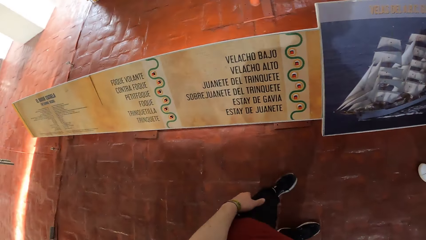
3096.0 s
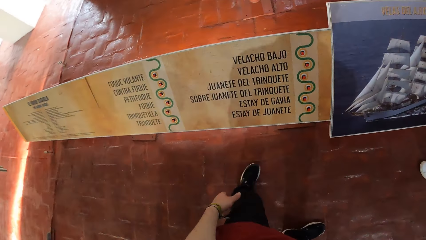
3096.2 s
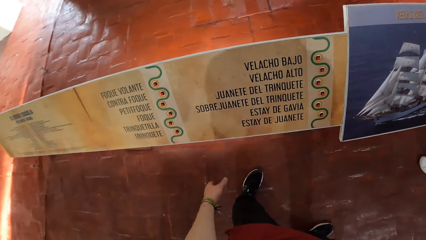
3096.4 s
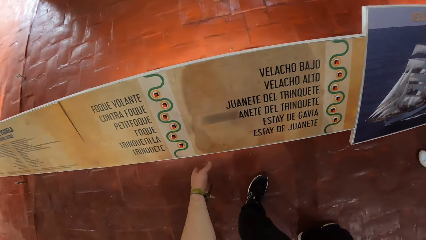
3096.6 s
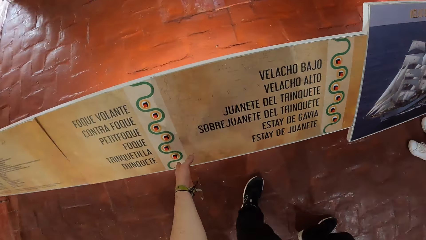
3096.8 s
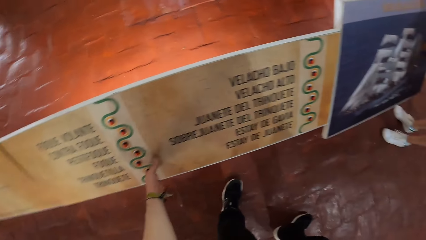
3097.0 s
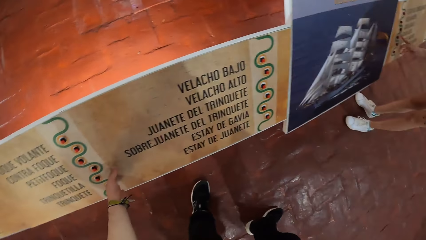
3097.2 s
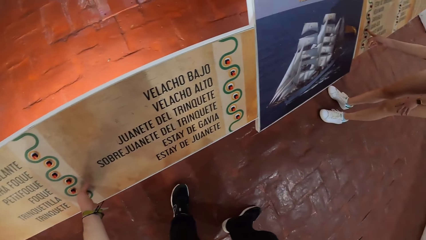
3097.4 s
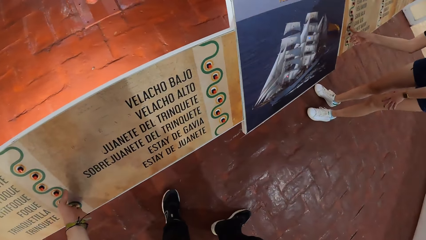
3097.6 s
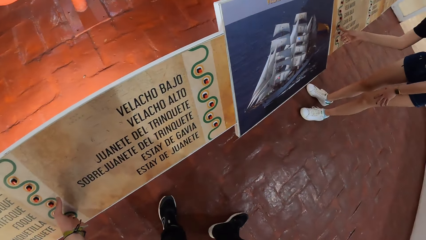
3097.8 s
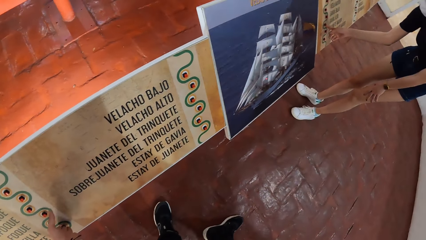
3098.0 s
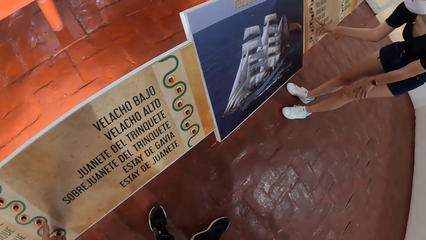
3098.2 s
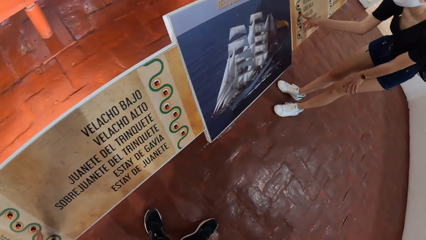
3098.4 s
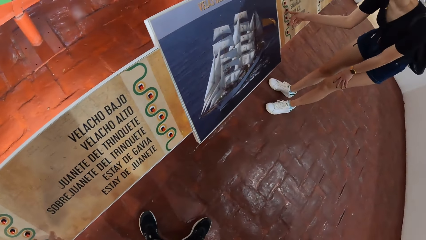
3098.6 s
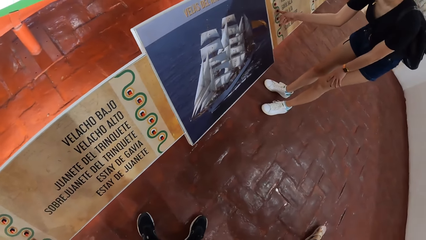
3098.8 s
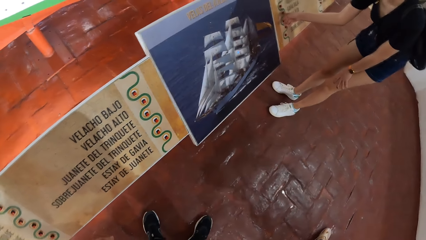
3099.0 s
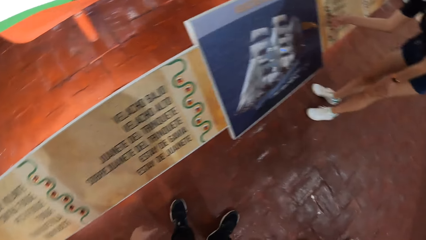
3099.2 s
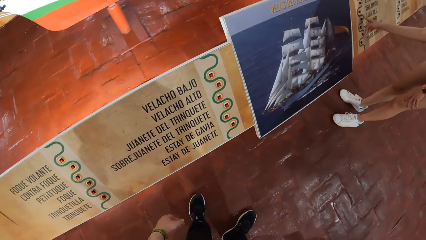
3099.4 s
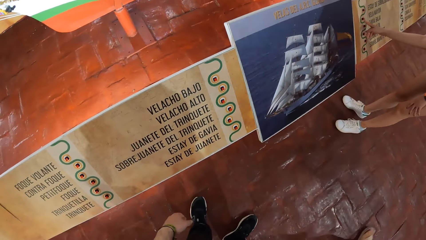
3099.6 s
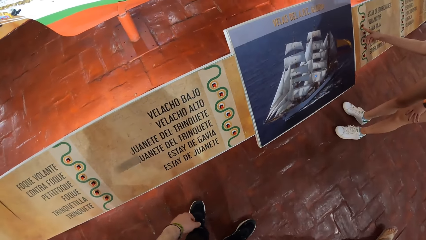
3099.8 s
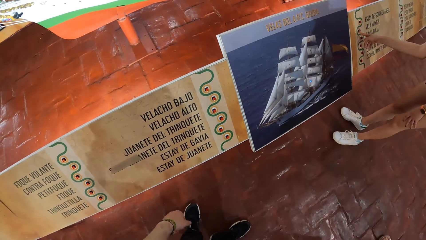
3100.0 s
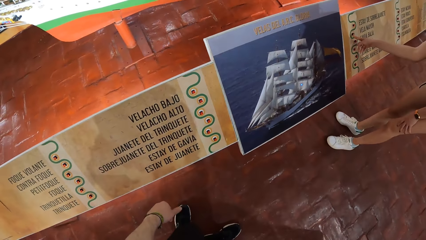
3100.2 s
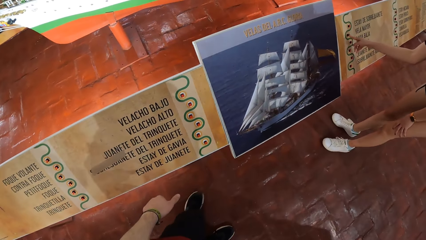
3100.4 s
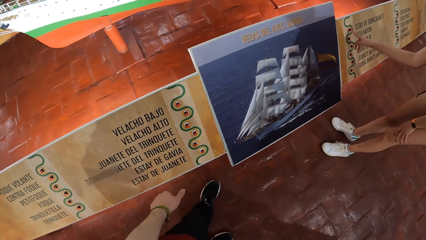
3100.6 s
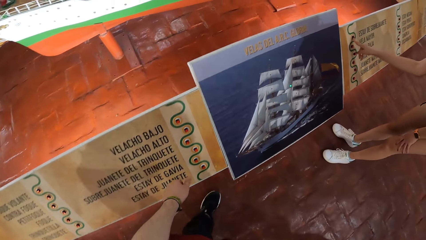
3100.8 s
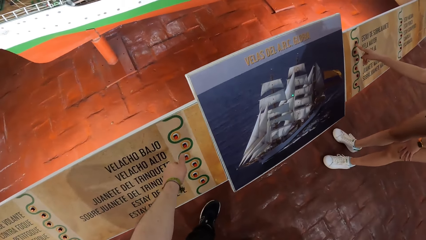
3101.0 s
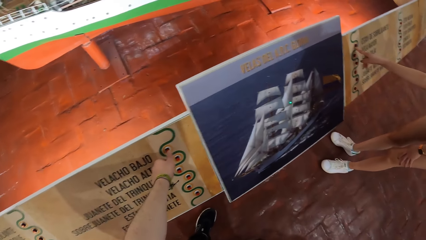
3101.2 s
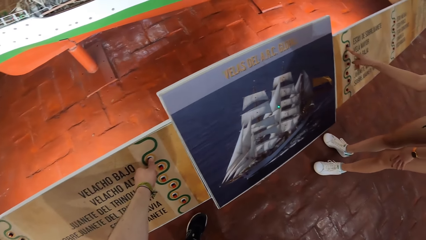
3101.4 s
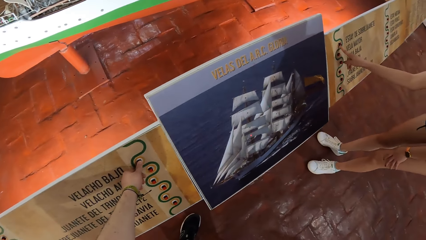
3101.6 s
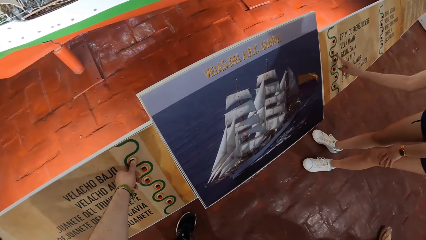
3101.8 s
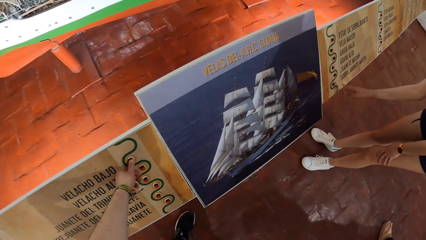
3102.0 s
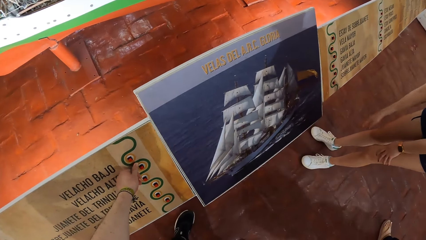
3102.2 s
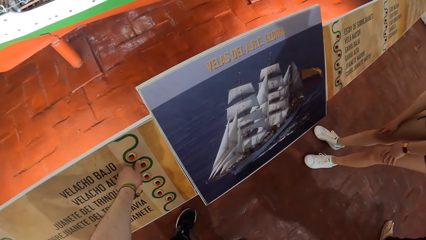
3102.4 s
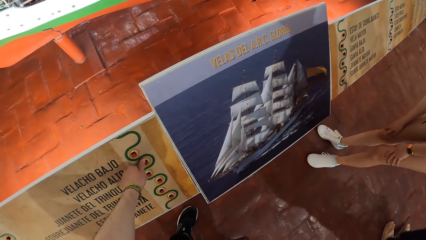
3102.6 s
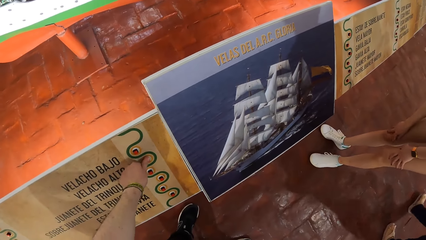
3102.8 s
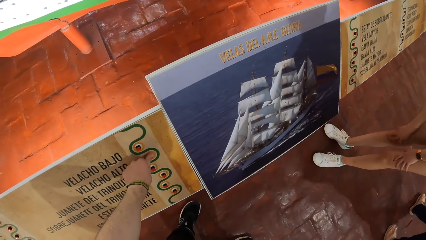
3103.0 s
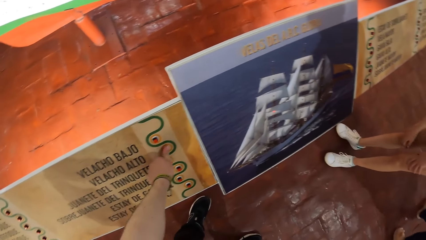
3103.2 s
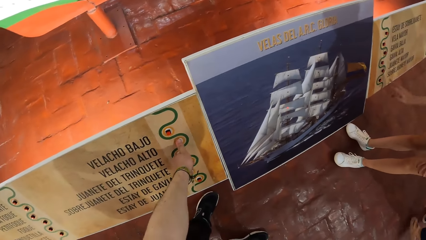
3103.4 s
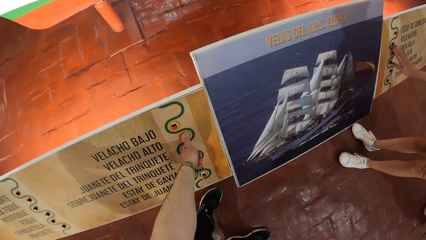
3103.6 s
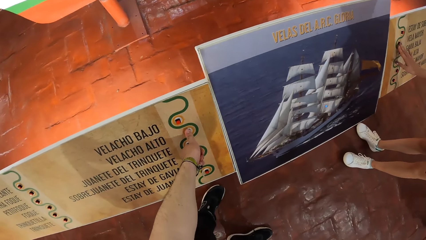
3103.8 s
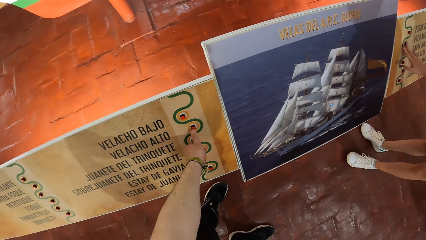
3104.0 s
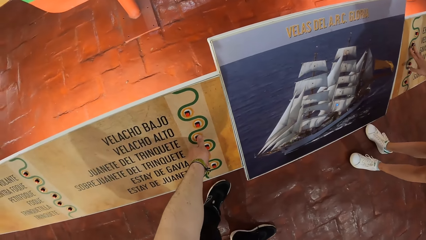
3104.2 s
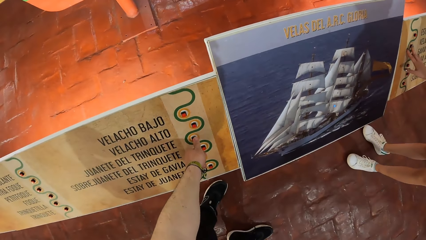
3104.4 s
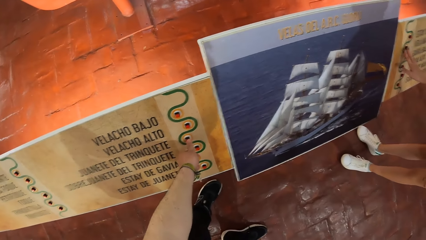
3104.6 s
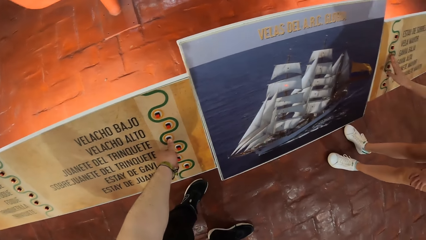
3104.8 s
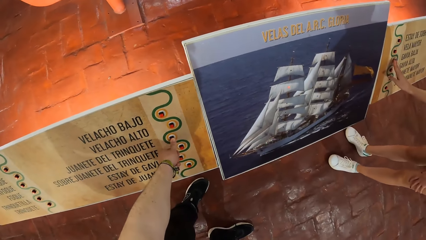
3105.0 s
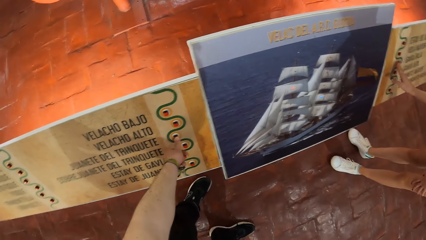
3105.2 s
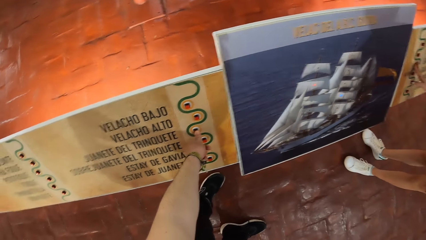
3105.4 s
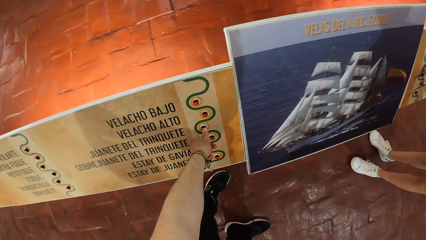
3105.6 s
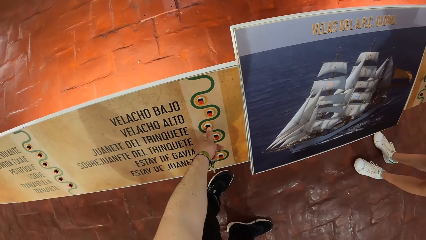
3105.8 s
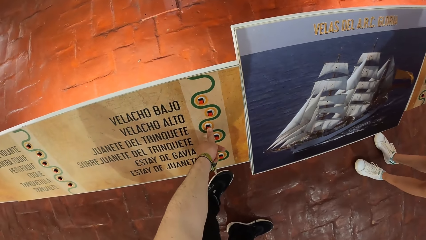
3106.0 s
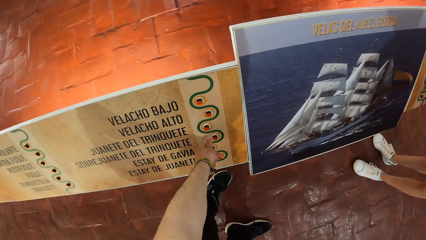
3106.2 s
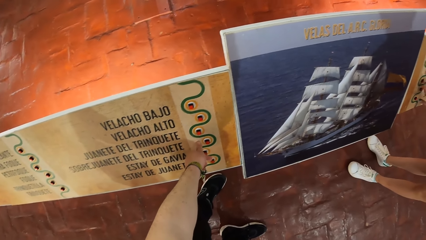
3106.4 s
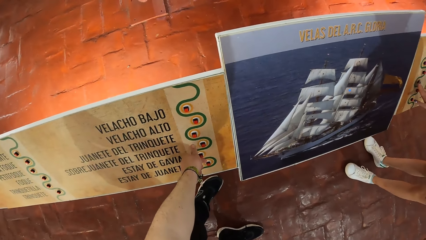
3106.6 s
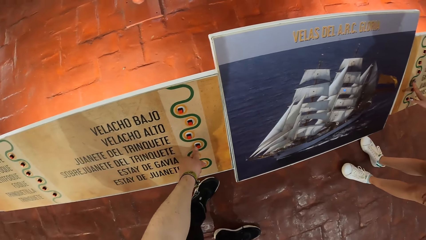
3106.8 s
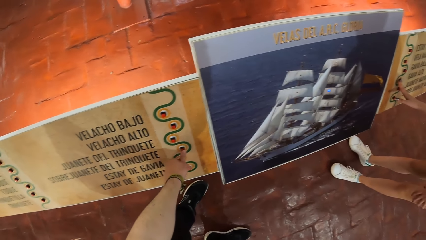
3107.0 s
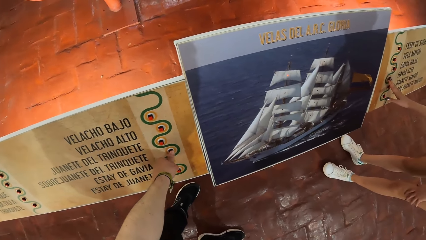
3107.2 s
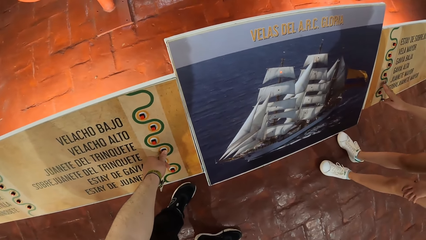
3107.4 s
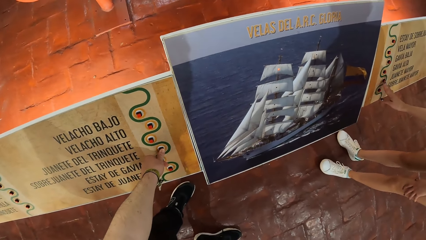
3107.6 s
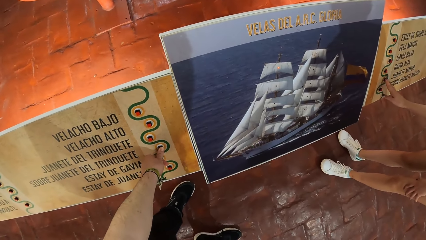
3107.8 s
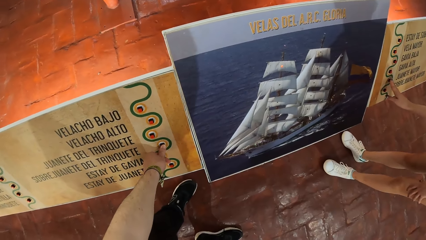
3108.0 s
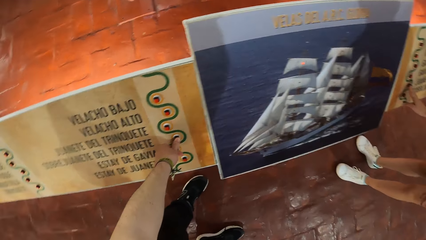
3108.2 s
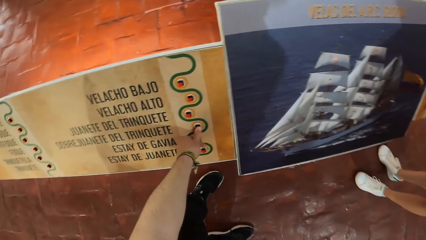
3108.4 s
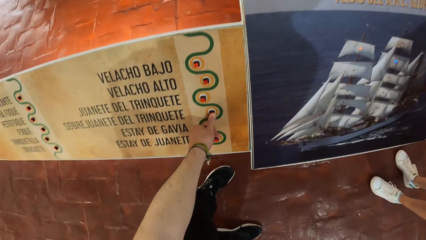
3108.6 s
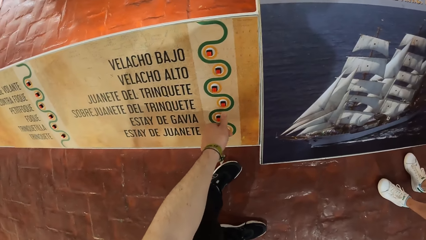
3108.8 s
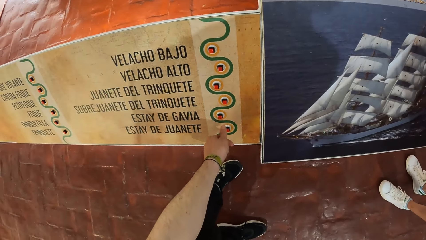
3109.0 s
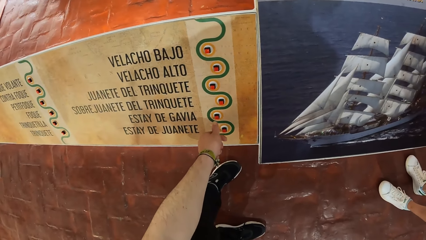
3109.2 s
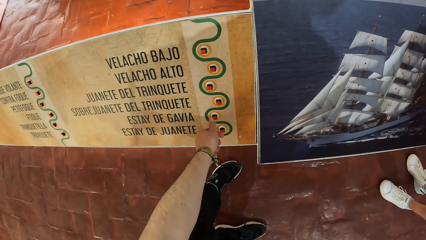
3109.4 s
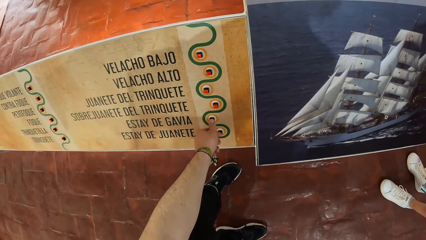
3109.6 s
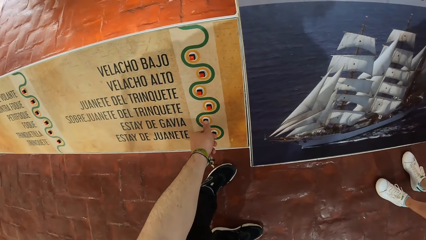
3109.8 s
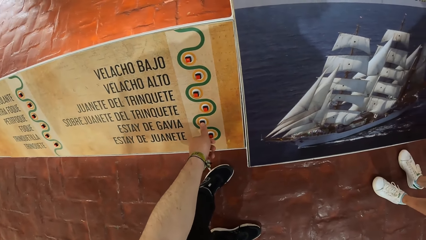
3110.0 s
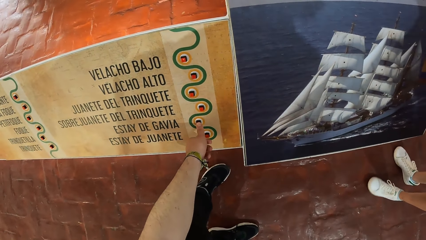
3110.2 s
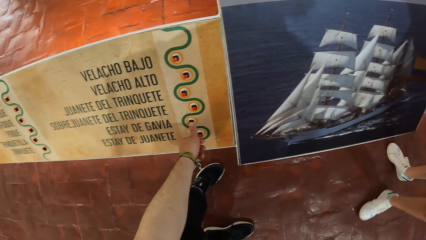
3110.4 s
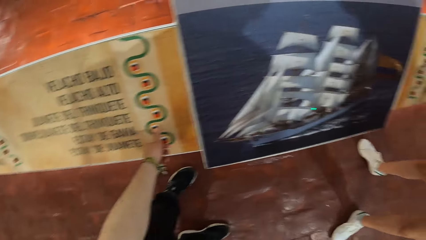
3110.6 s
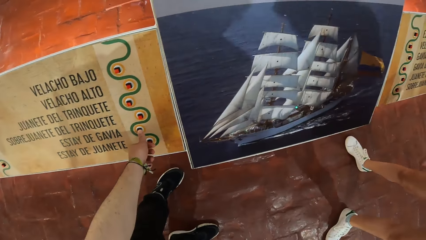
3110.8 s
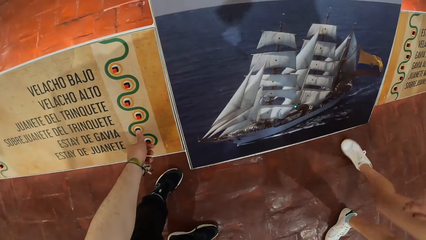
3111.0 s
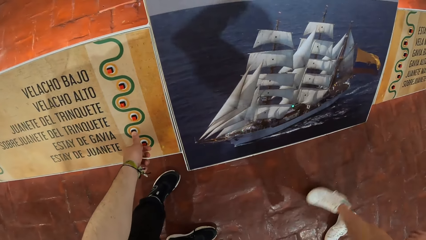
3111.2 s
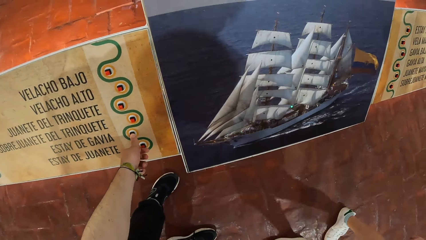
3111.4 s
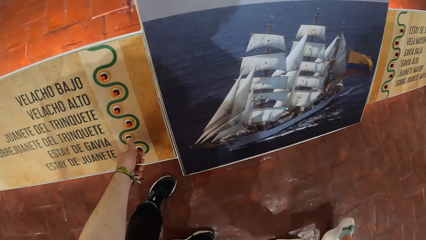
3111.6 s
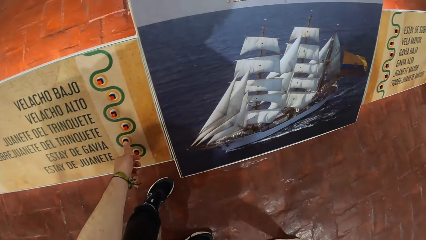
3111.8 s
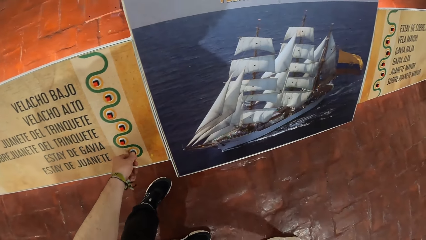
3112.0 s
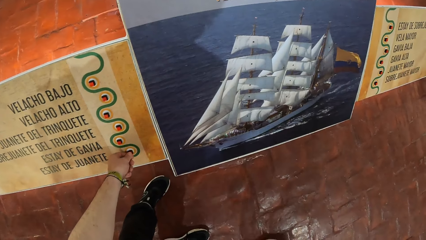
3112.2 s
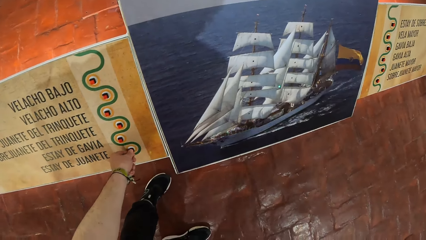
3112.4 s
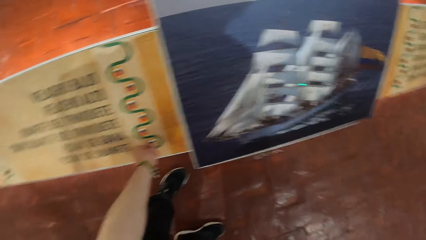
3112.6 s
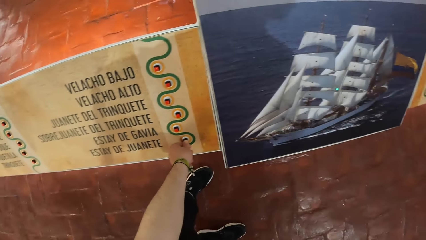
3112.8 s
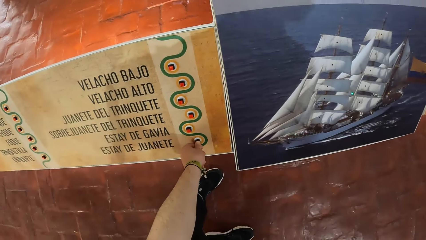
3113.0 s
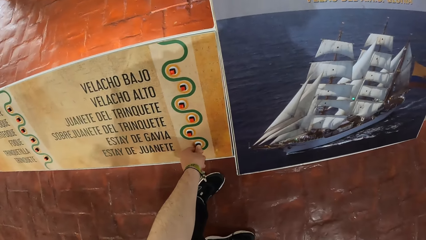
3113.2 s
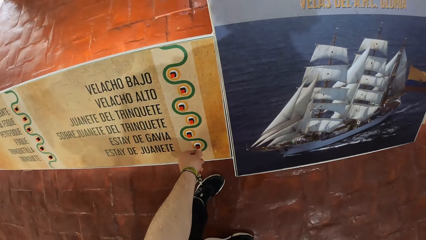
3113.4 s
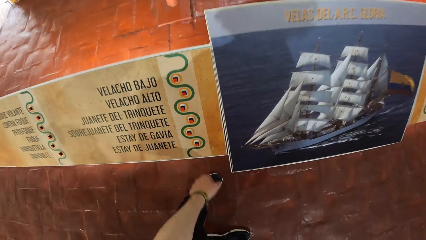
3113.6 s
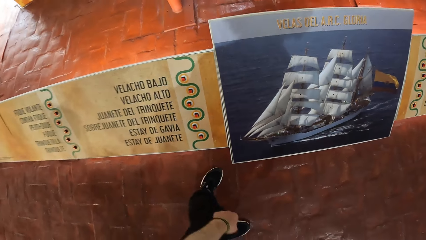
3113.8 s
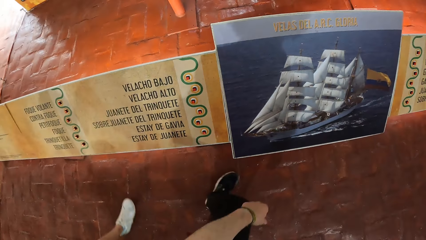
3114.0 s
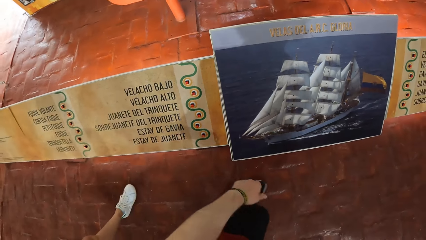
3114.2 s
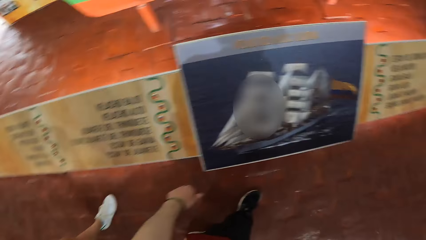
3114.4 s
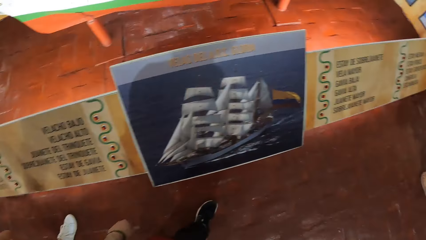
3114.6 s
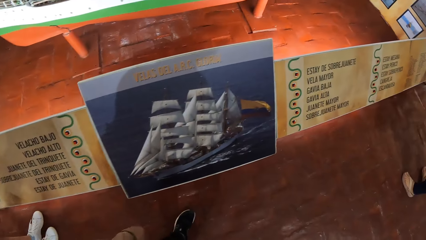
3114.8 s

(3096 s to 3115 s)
The camera wearer touches a button on the board in the museum with his left hand, and does so again. He presses a button. A lady presses a button. The camera wearer presses a button, and does so again. The lady walks around. The camera wearer presses a button.
